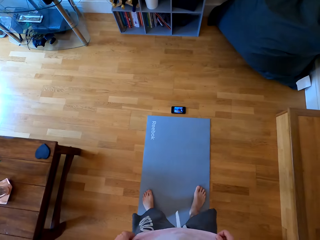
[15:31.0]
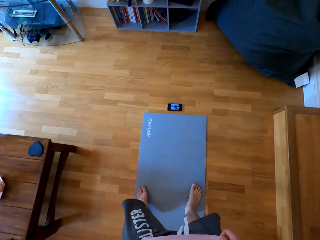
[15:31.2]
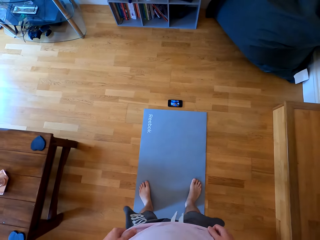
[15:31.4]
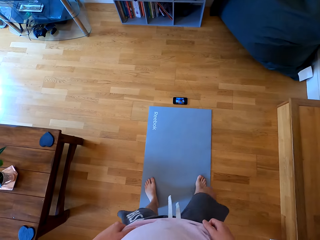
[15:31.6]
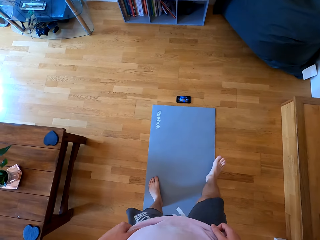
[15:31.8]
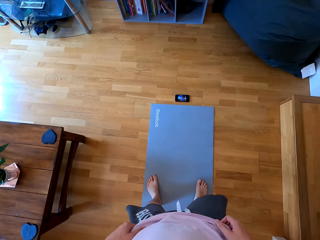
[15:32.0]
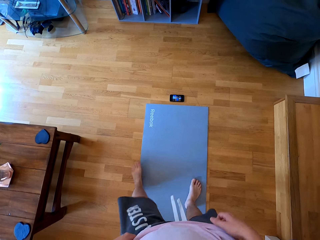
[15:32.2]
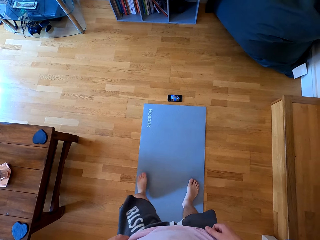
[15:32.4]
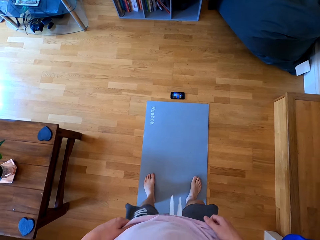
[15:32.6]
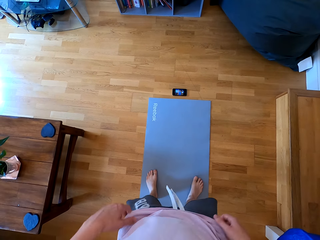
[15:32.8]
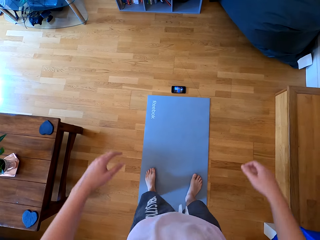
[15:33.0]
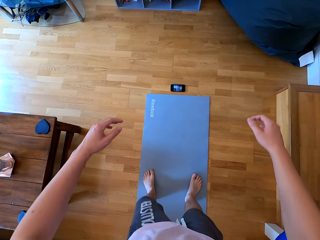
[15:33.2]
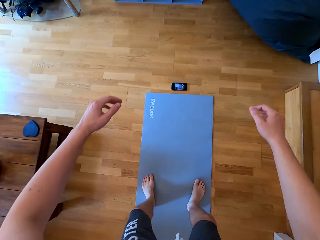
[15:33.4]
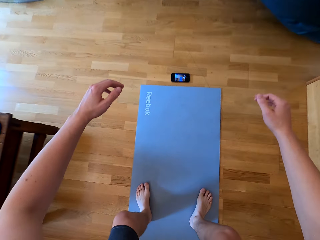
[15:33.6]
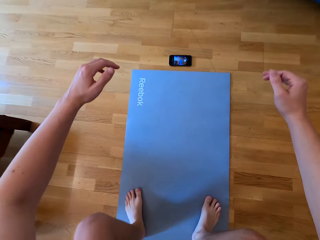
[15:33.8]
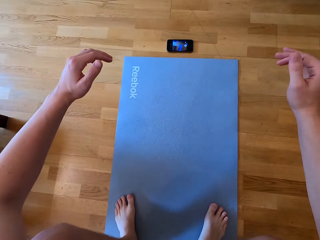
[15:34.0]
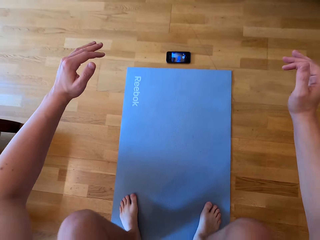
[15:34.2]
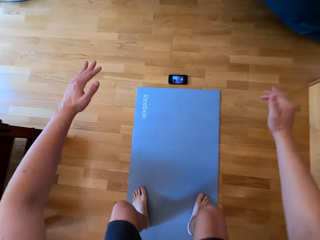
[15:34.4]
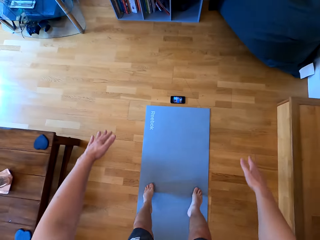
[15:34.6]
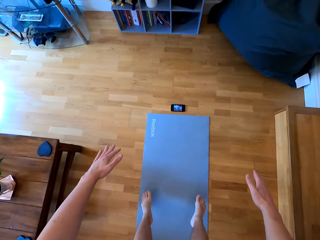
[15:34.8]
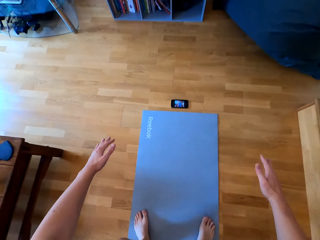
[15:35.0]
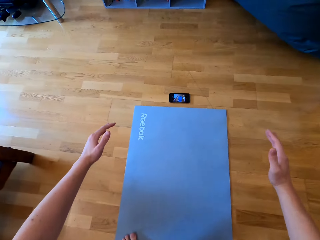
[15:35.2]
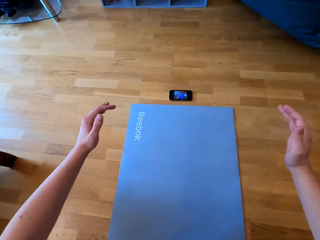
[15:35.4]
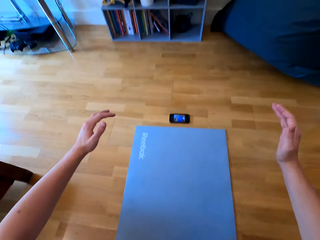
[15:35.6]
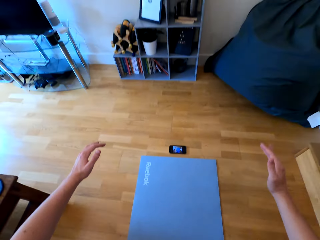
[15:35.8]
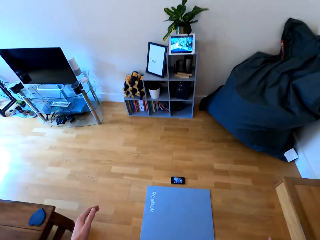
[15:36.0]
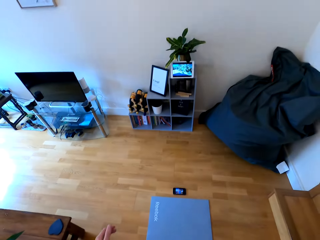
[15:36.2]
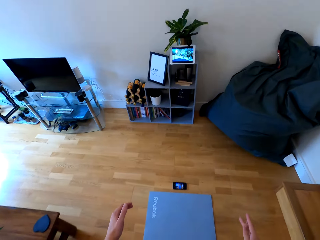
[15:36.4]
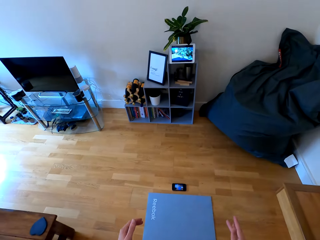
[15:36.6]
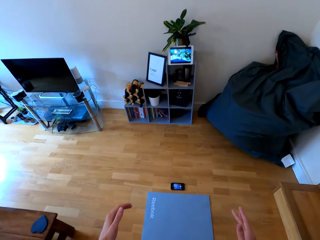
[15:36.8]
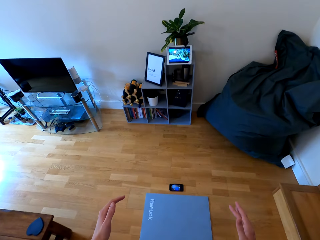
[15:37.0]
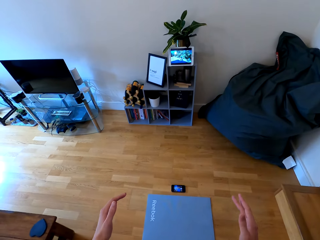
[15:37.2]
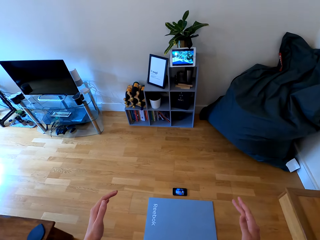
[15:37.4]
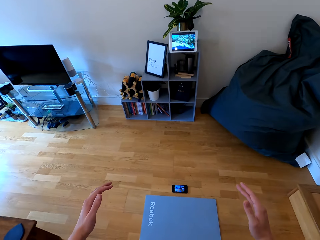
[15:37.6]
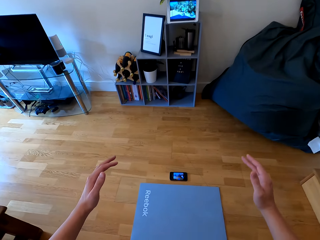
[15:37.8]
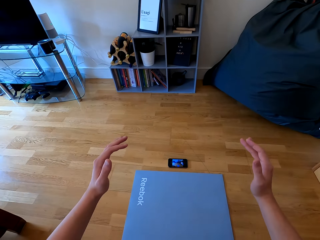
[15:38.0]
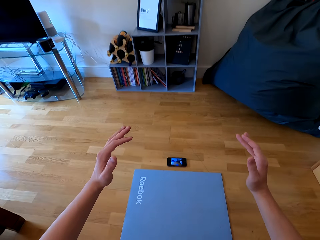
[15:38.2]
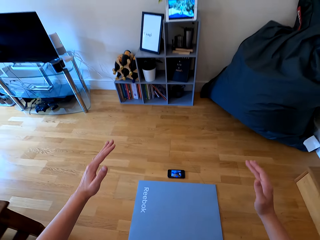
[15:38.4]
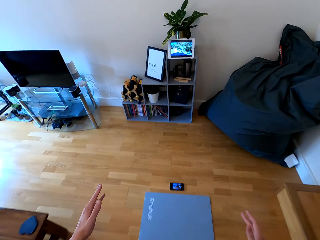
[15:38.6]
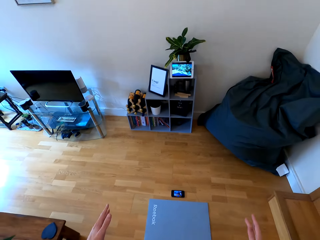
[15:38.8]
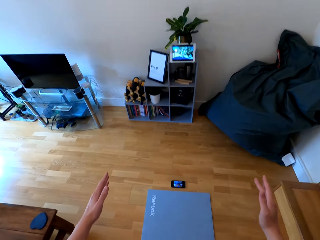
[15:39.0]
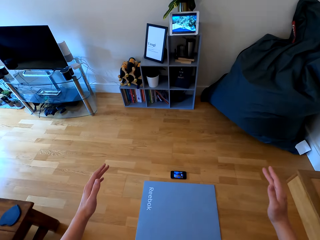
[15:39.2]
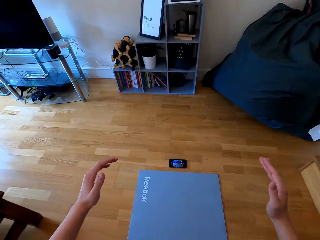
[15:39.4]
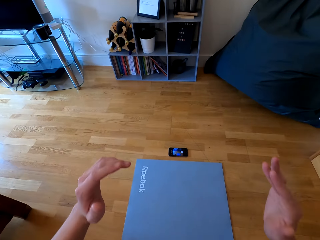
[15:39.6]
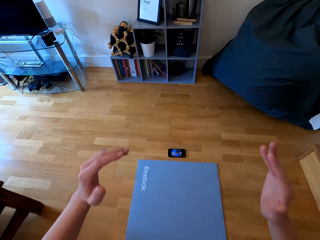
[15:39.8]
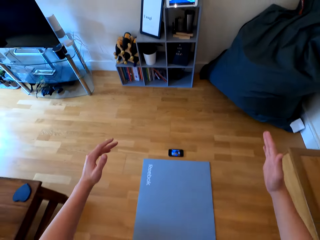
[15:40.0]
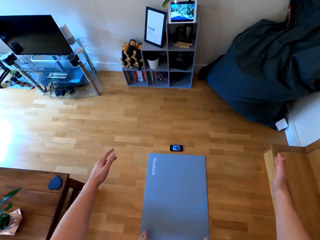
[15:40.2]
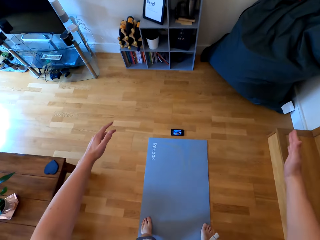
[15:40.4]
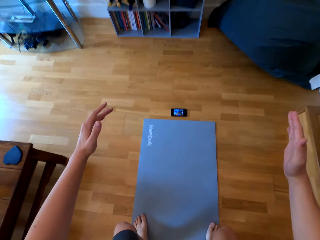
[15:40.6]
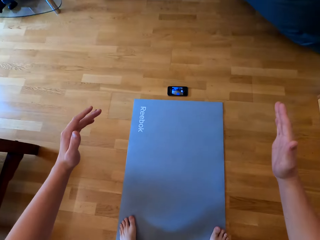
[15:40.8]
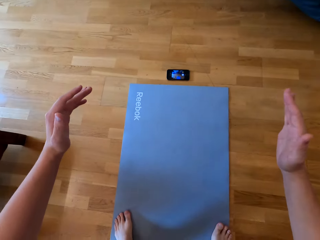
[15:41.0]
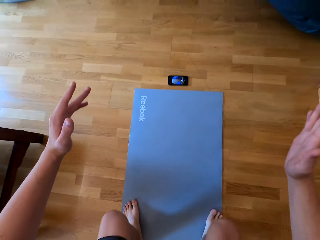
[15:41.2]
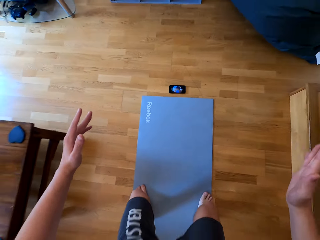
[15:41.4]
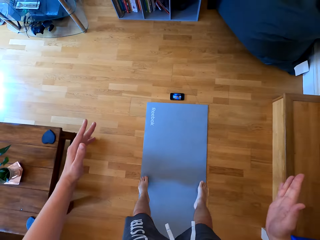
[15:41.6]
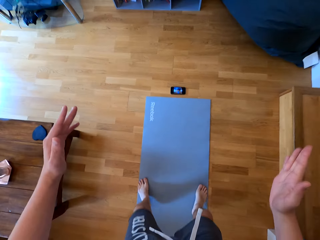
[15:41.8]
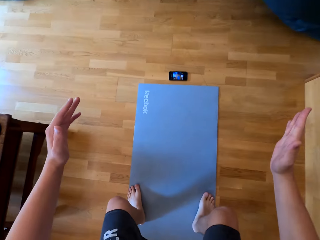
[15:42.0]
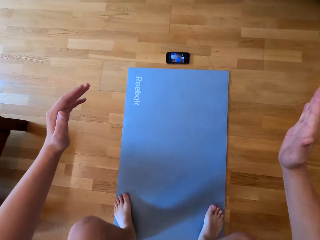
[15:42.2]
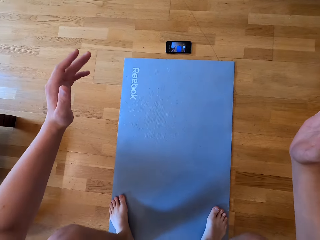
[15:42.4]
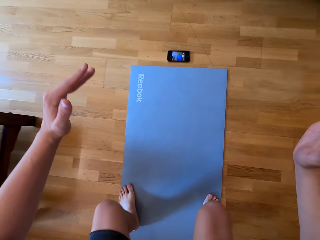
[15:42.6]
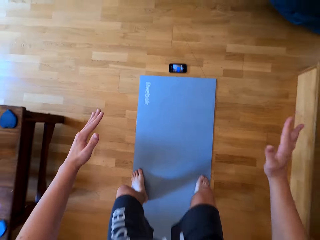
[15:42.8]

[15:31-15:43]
The camera wearer stretches both legs. They bend on the mat and stand on the mat.

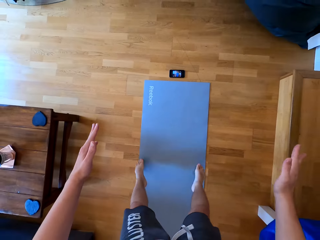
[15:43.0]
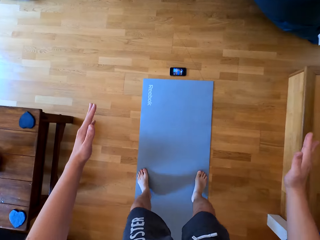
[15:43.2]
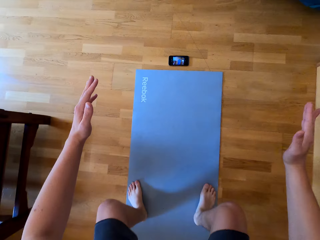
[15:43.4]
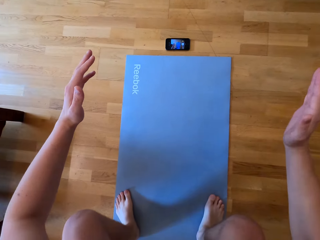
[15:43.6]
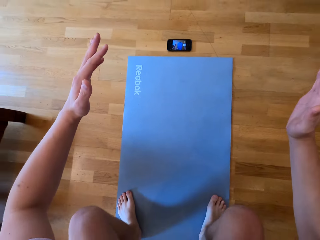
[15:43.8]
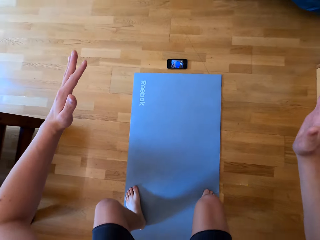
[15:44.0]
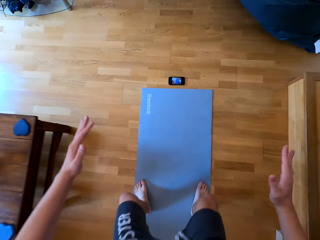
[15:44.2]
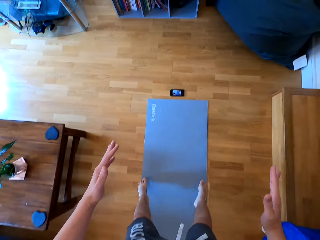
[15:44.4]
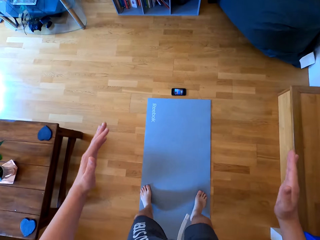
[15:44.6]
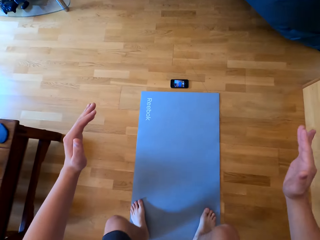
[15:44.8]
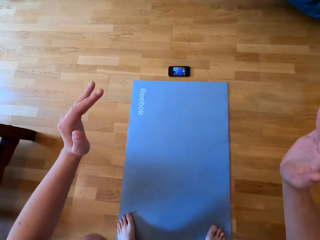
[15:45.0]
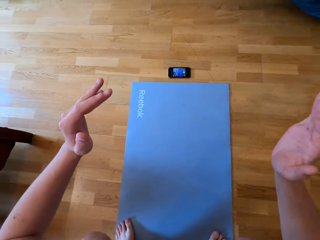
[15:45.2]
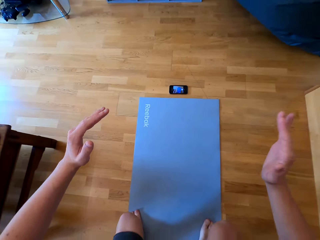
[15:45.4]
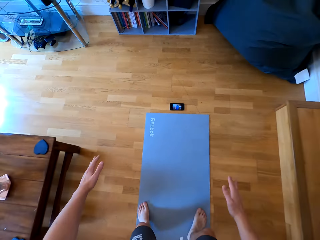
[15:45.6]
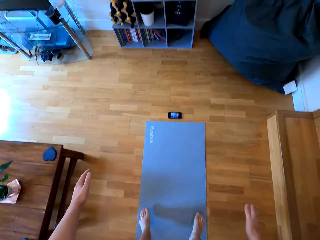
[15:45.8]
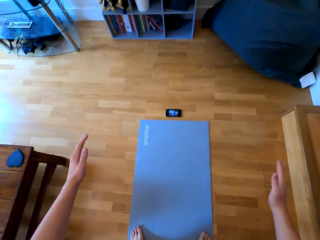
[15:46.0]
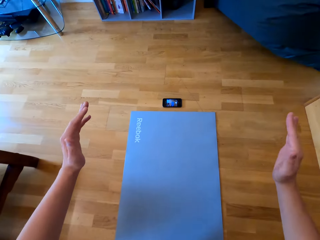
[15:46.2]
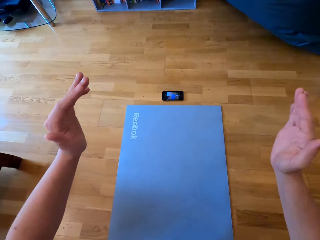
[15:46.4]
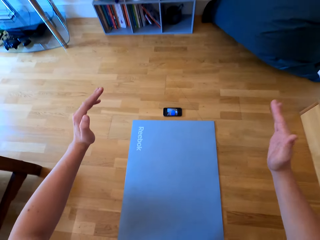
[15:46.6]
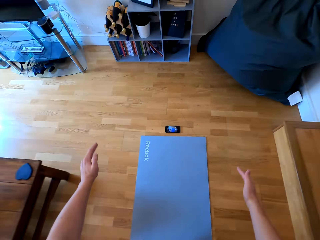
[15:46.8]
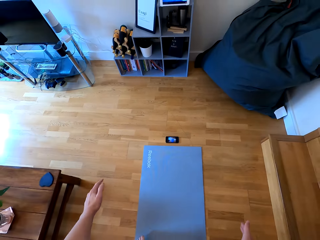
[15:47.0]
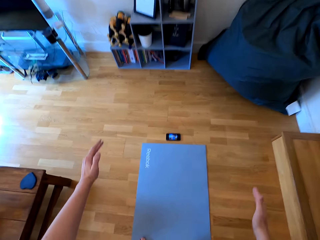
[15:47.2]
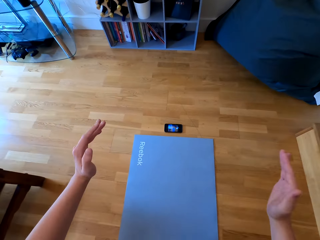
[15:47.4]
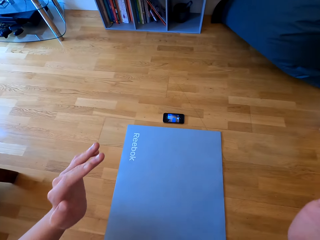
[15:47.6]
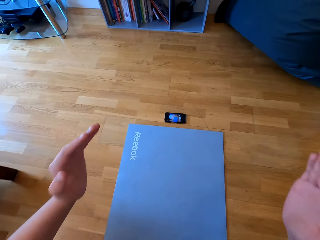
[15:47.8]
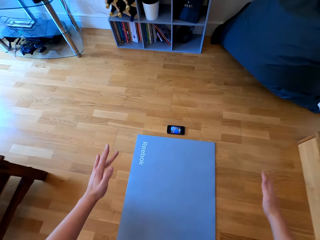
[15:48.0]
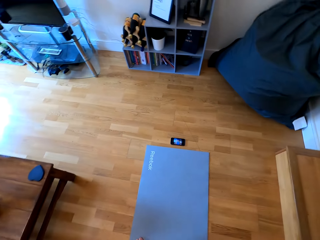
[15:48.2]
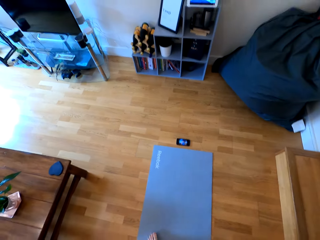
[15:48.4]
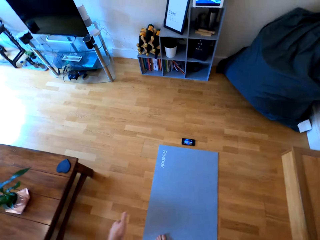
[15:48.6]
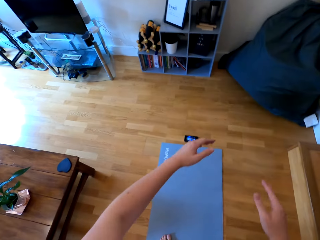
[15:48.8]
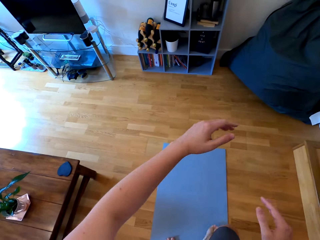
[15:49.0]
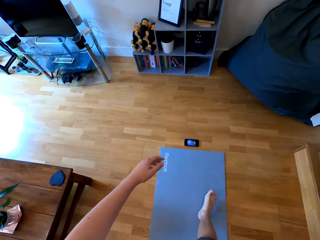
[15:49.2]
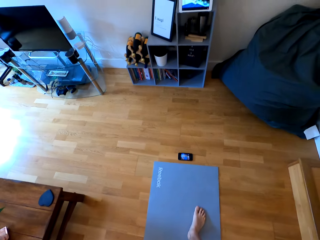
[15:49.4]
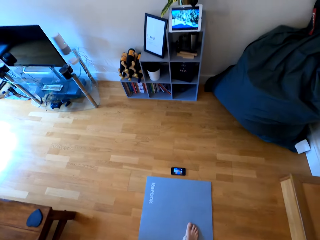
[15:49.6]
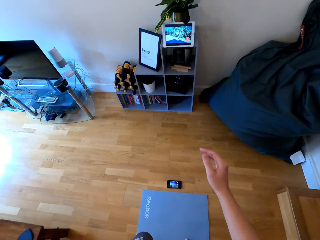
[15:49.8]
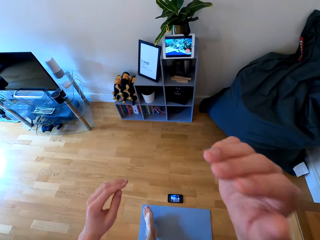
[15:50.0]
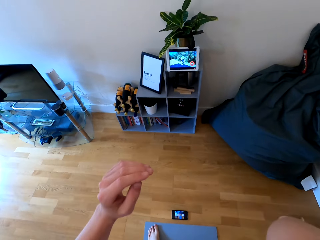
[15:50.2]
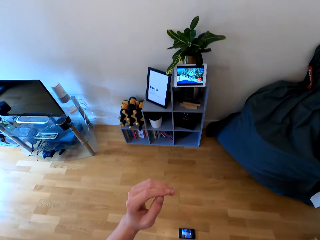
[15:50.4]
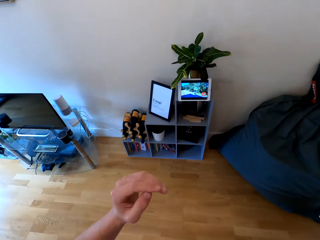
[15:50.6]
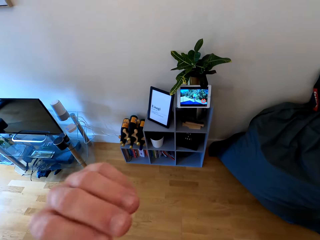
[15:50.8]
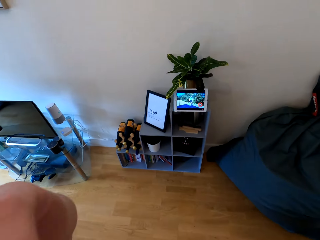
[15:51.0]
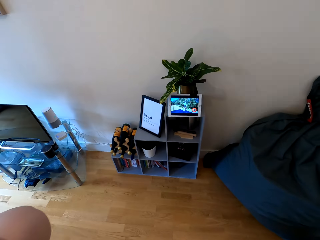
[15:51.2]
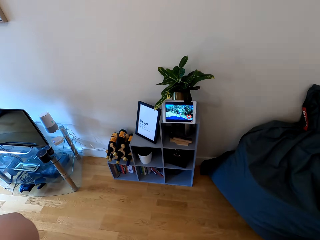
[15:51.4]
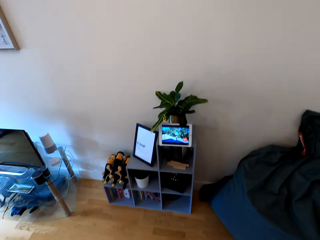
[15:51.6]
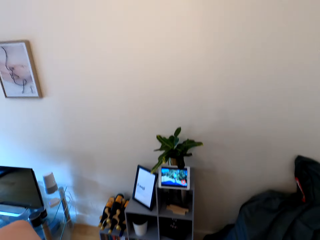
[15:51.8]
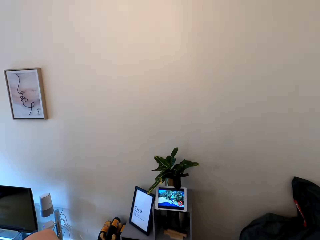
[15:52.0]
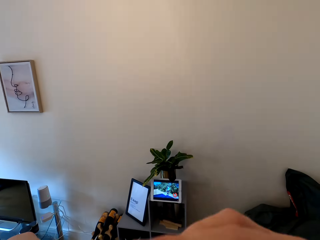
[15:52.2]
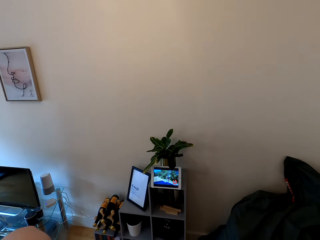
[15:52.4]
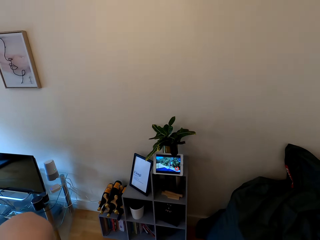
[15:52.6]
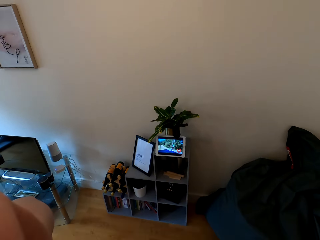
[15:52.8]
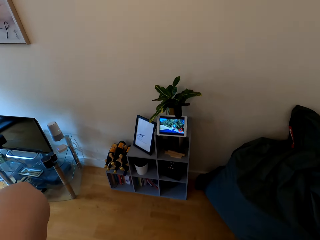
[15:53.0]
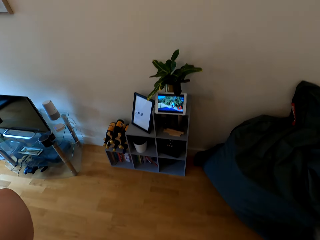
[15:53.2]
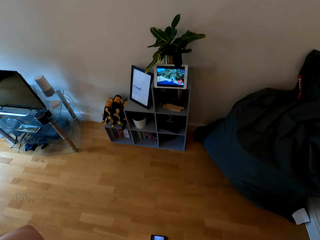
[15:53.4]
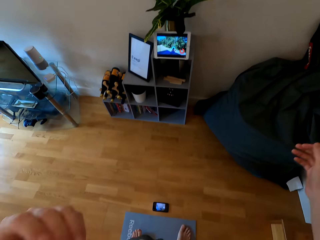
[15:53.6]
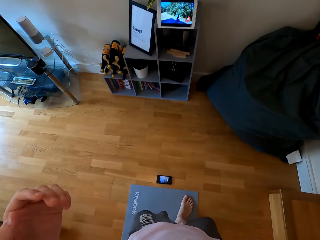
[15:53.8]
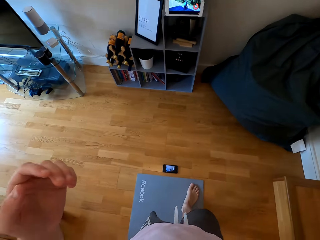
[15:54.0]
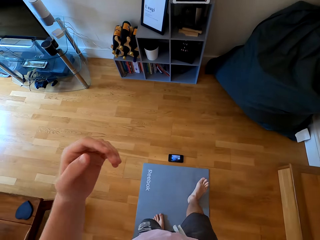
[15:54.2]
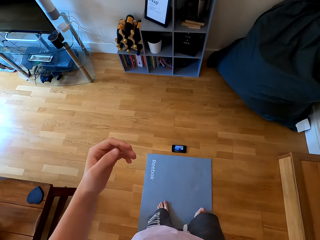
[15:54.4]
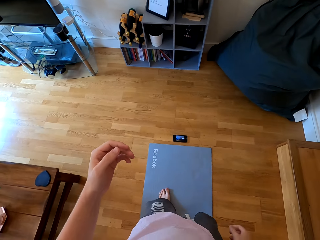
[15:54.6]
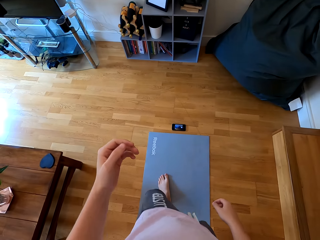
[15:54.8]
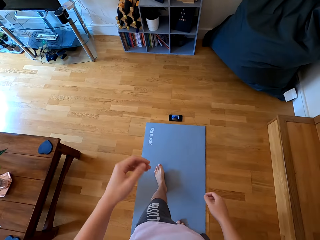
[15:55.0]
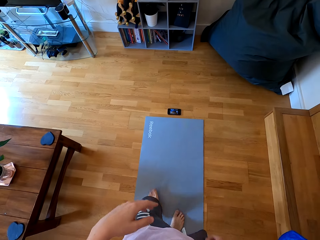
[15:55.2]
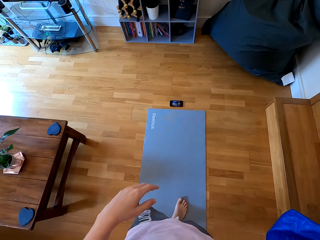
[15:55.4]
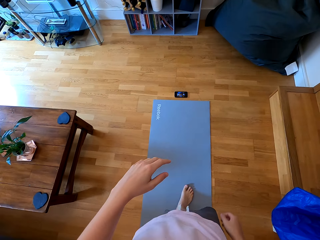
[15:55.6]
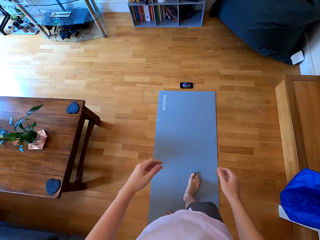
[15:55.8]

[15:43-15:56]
The camera wearer raises both hands towards something. They withdraw both hands from something.
